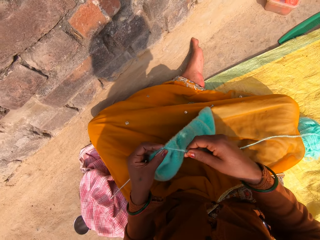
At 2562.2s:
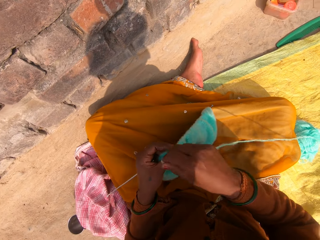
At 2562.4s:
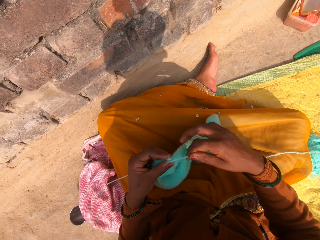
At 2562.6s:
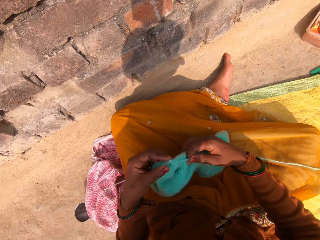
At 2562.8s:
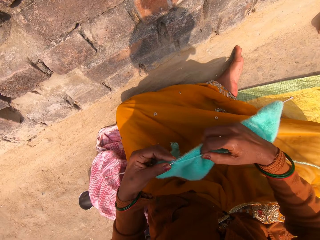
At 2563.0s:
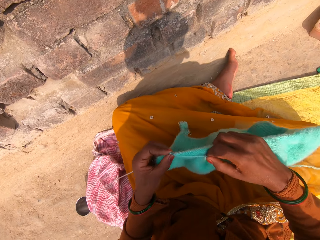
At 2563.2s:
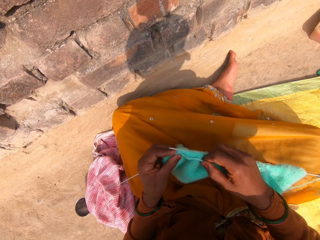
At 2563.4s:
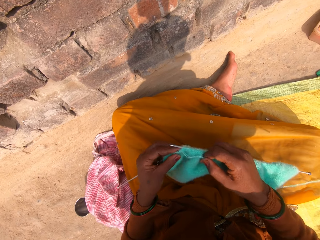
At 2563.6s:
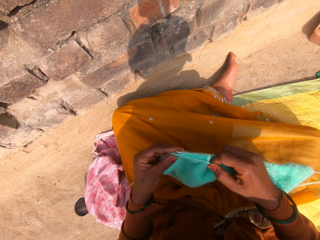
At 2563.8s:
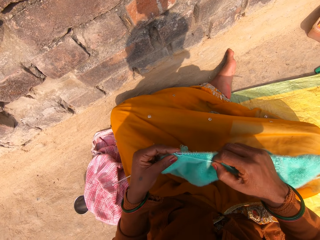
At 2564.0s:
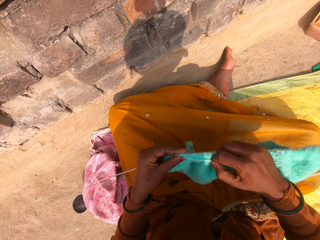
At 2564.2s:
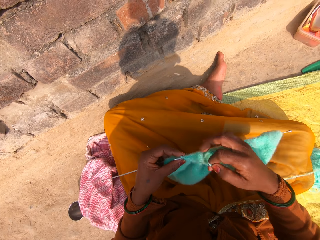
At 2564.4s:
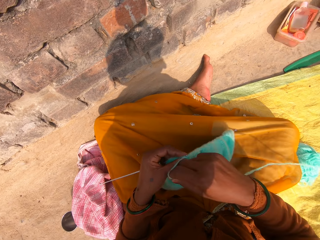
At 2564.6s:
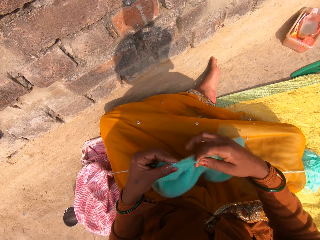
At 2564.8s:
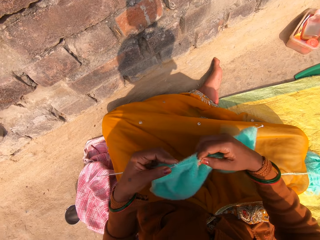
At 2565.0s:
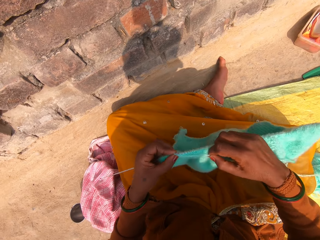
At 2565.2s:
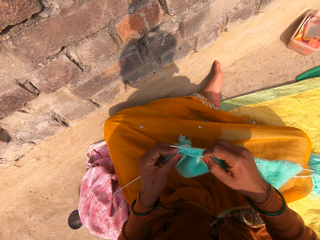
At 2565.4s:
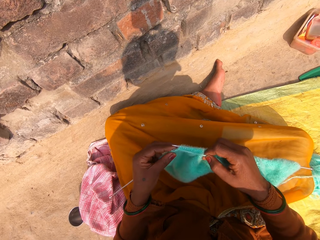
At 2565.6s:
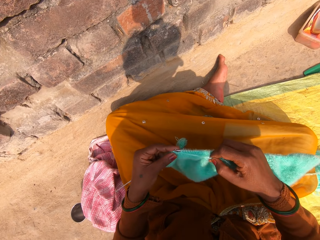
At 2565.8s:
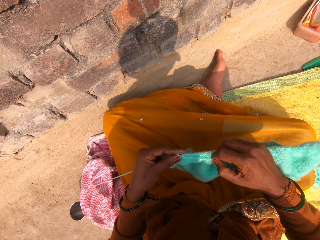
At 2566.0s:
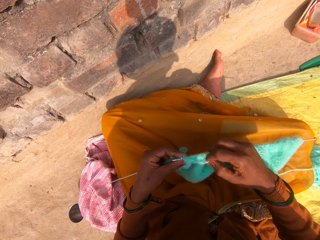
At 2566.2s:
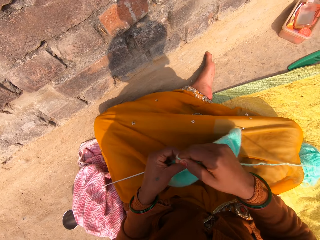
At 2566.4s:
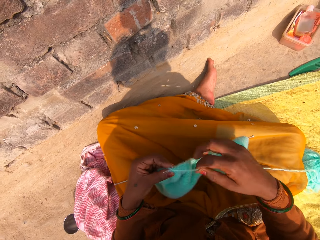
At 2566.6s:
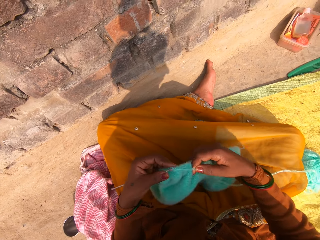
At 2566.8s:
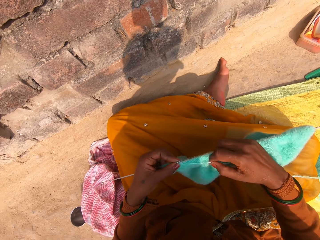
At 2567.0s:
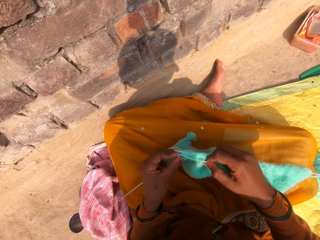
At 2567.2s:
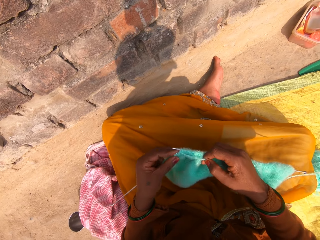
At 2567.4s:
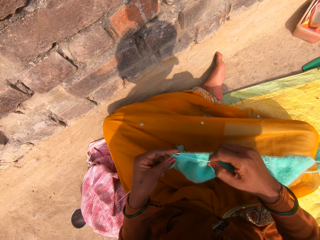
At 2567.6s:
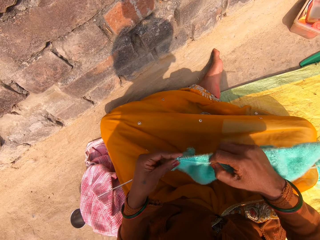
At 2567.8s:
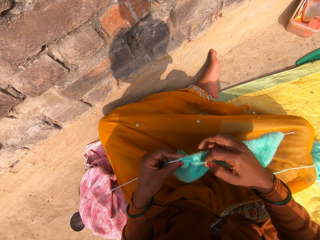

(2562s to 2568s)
The camera wearer continues knitting the fabric with the wool and the knitting pins.

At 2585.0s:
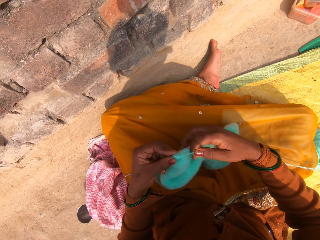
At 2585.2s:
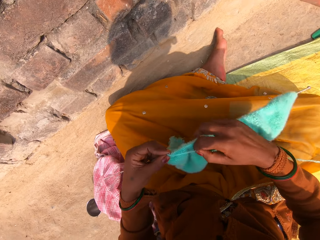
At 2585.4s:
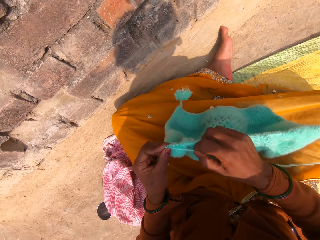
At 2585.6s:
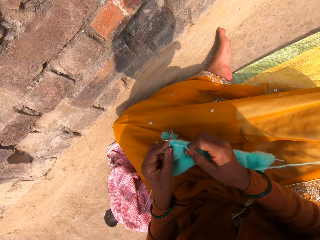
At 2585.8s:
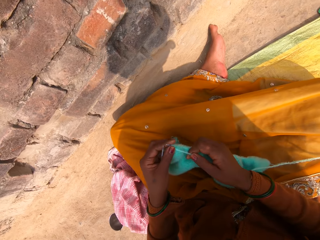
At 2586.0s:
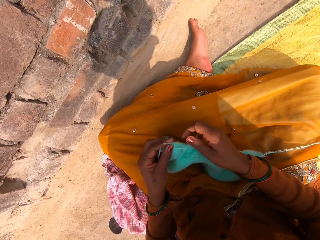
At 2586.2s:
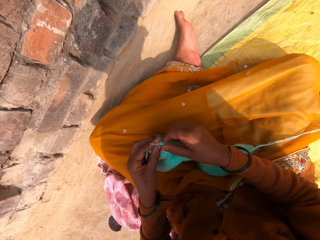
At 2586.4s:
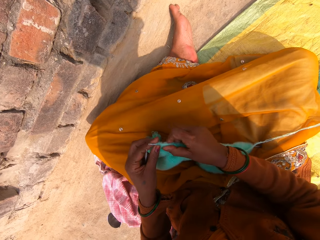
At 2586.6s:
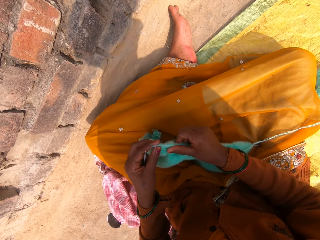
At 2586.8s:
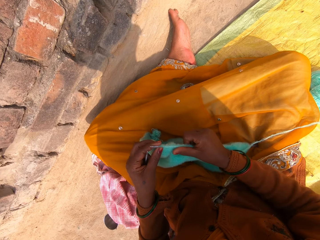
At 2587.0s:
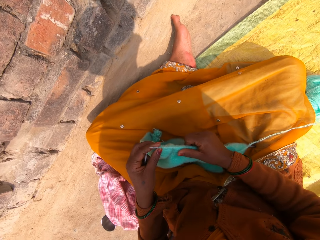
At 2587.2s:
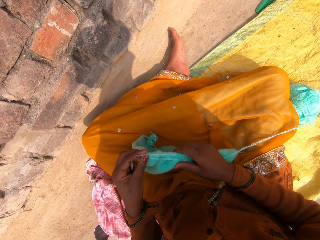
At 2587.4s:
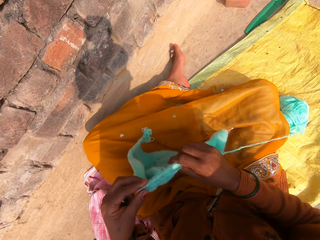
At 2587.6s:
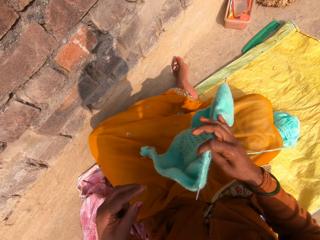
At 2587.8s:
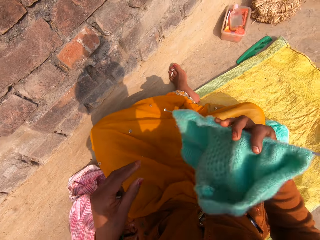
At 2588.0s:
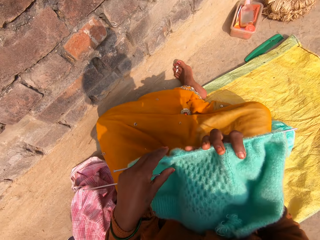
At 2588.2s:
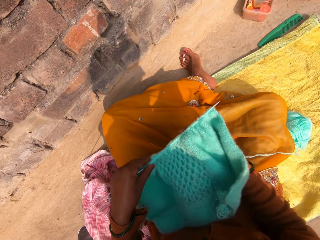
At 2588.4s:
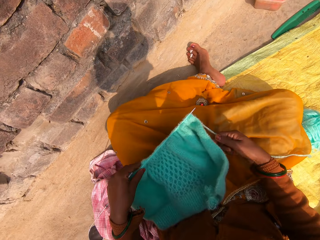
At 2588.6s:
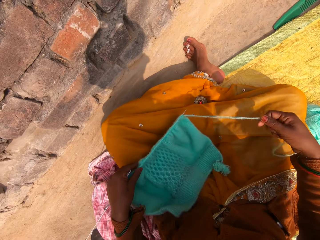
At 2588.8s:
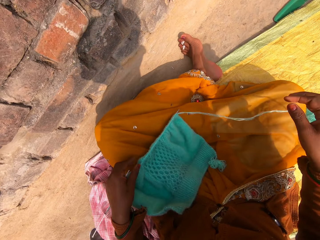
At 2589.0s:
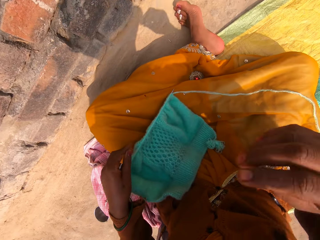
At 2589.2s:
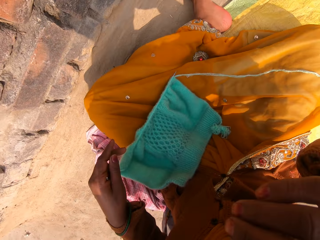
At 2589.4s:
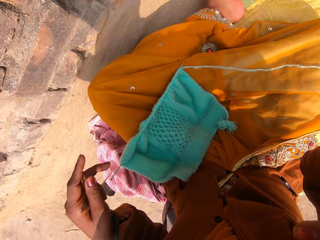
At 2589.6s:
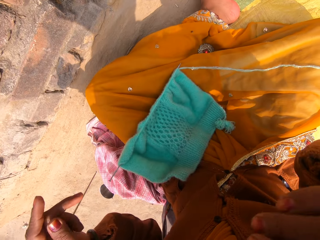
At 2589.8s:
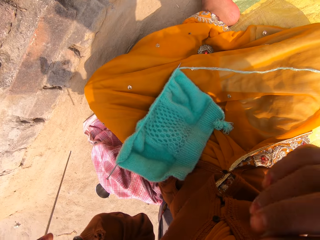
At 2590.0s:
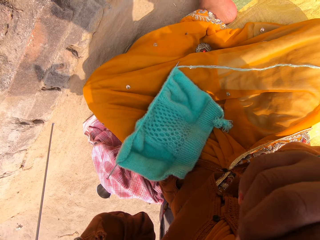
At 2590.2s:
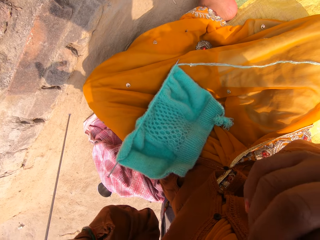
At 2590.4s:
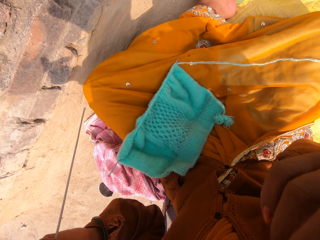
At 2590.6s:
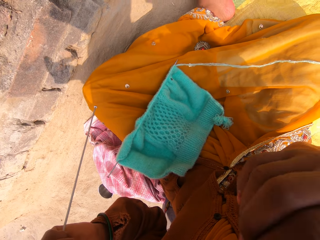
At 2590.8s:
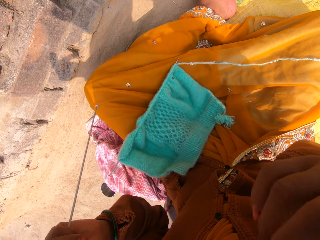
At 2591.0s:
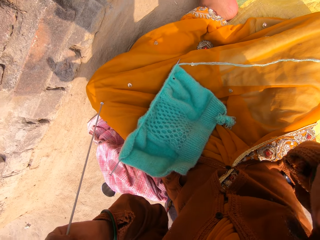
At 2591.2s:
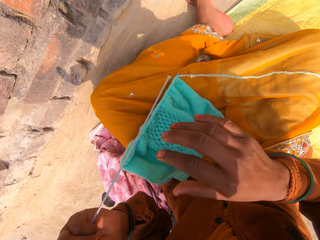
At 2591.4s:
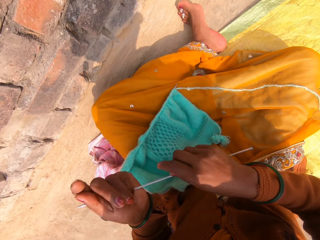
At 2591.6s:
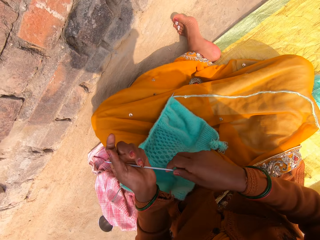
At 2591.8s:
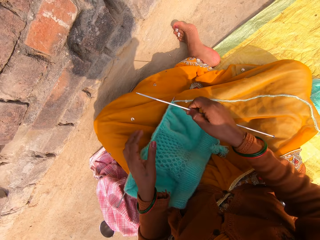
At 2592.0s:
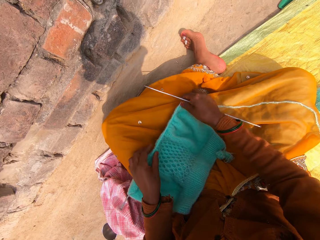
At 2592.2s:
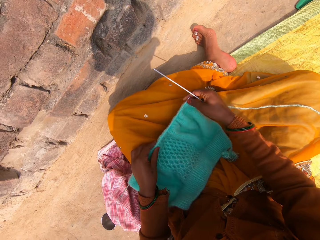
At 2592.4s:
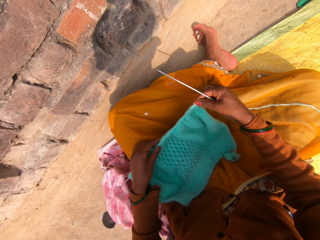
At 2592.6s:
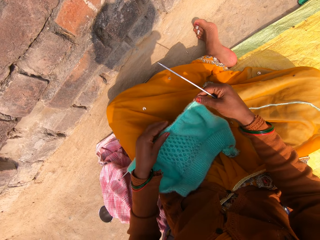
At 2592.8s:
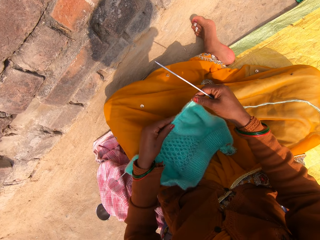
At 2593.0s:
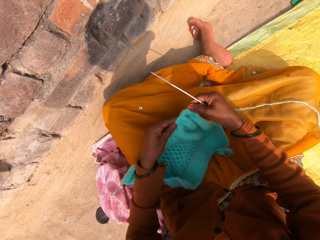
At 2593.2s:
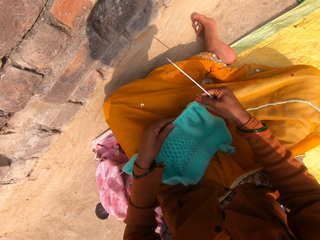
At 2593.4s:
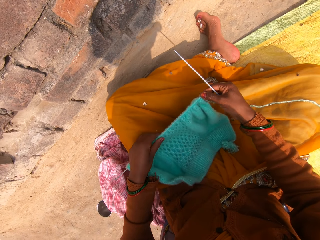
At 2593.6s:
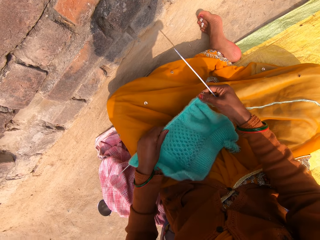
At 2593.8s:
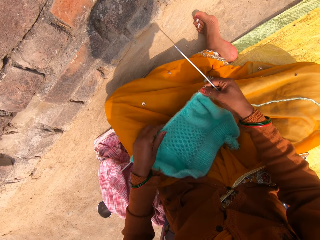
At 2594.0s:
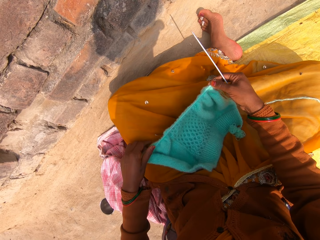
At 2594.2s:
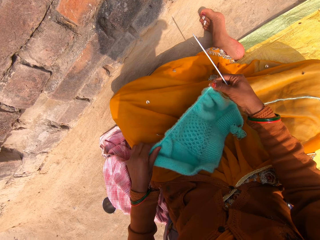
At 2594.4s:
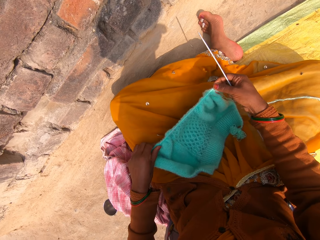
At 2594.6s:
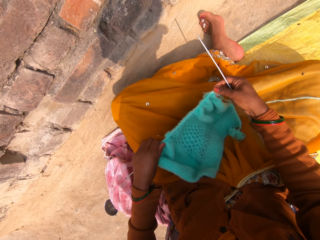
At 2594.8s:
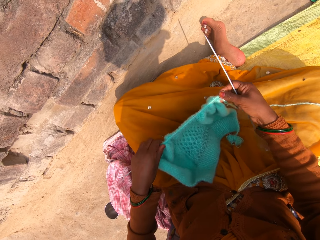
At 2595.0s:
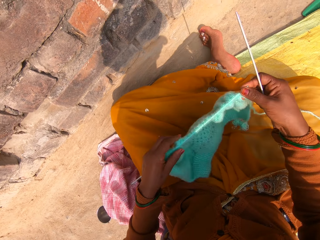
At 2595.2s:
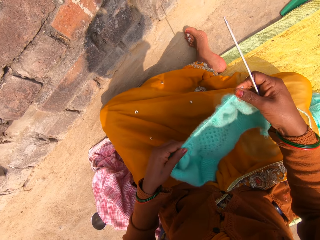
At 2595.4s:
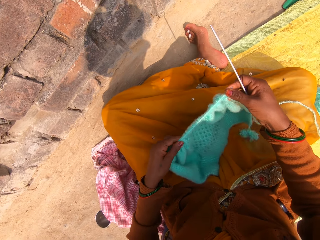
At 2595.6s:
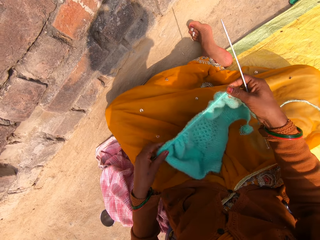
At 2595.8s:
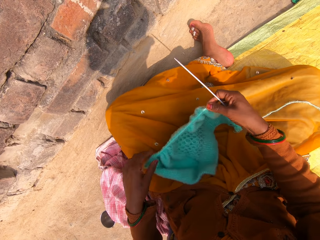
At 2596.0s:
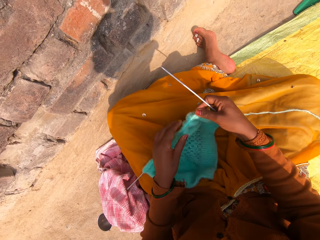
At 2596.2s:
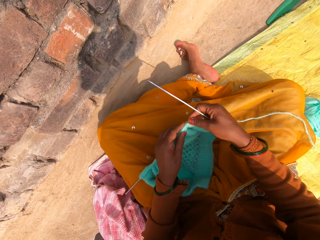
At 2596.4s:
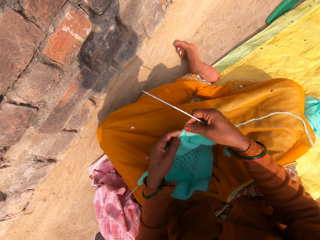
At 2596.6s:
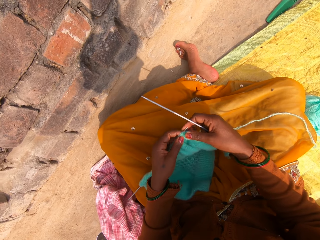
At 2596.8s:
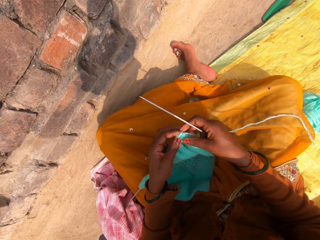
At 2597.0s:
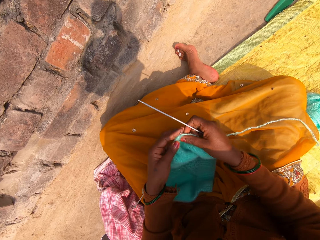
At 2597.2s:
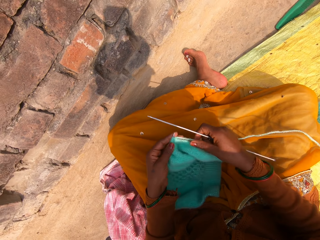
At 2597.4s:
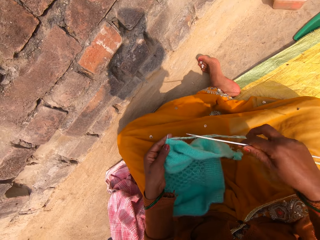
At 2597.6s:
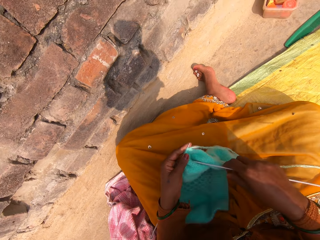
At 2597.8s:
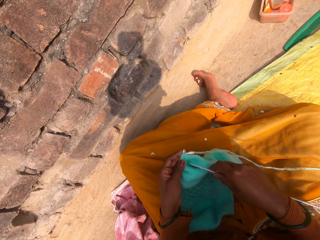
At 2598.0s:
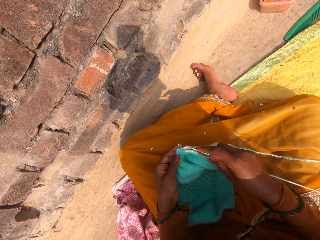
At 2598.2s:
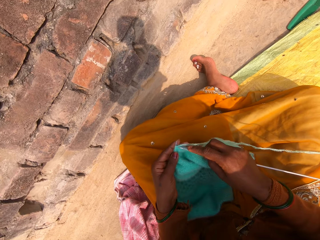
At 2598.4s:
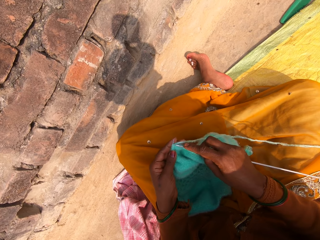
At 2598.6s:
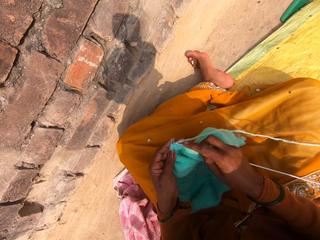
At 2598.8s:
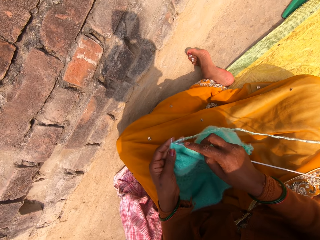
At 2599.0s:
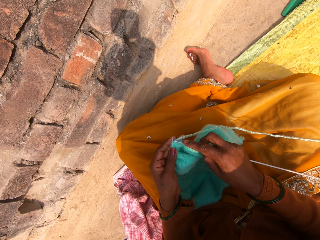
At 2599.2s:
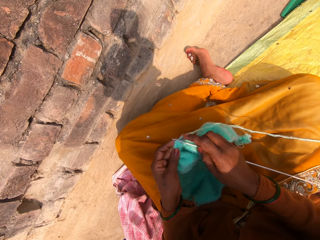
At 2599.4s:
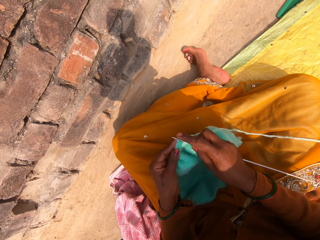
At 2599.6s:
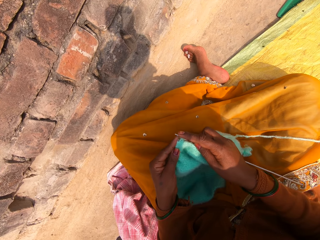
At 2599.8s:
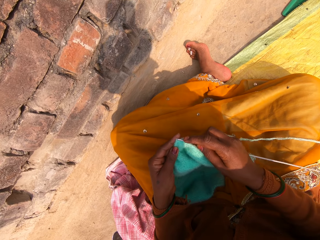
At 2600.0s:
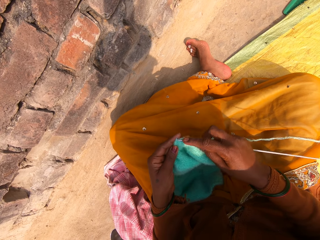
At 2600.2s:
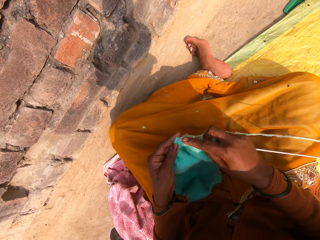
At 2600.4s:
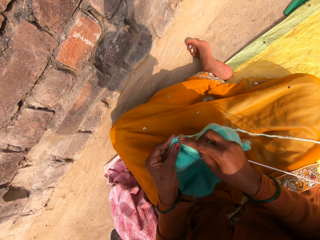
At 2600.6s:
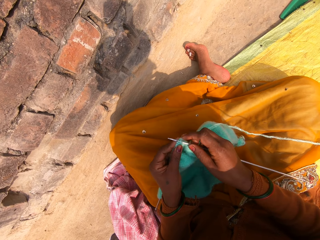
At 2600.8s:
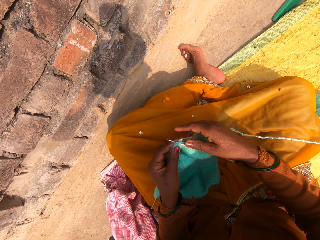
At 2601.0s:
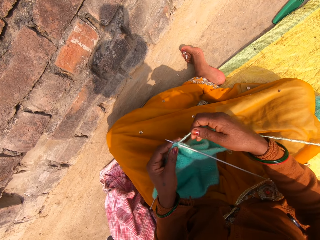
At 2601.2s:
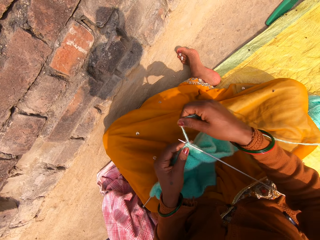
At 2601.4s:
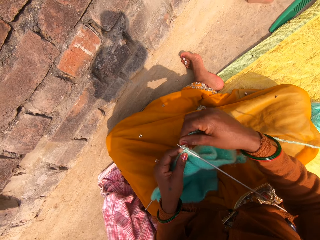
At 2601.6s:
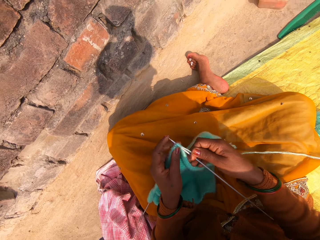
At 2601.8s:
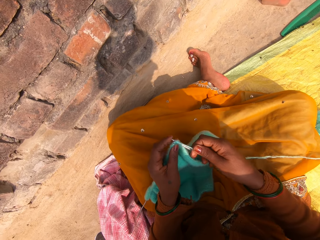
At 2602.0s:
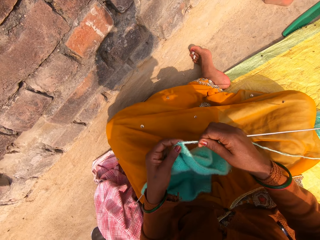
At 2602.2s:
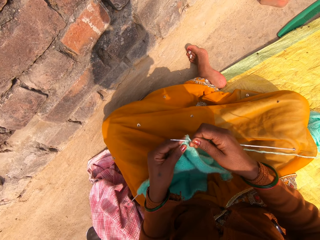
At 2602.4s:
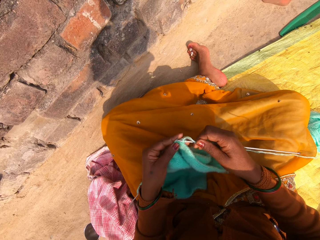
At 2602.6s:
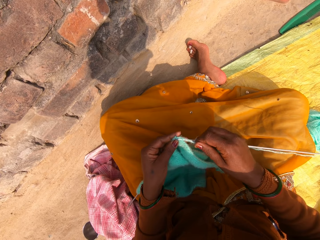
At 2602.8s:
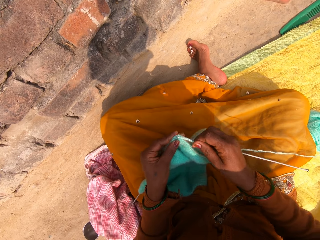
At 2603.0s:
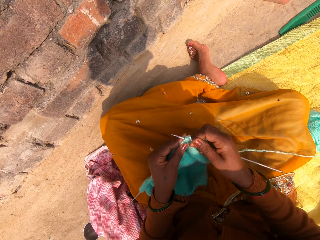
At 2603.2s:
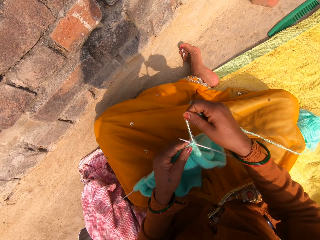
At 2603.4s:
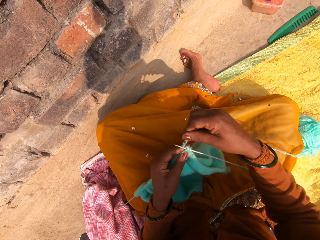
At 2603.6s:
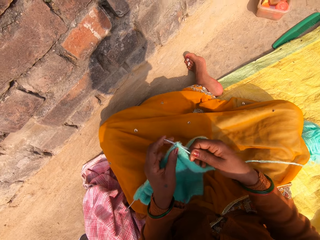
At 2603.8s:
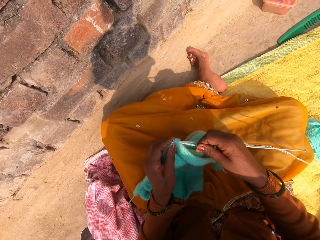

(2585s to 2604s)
The camera wearer adjusts the knitted wool on a knitting pin with her right hand. She turns the side of the knitted wool with her right hand, transfers the knitted wool to her left hand, and drops the knitted wool or fabric on her lap with her left hand. She scratches her face with her right hand. She fixes the camera. She transfers the knitting pin to her right hand. She holds the fabric. She lifts the knitted wool with her right hand. She adjusts the knitted wool on the knitting pin with her left hand. She puts the knitting pin through the knitted wool with her right hand. She continues knitting with the wool and the knitting pins.
